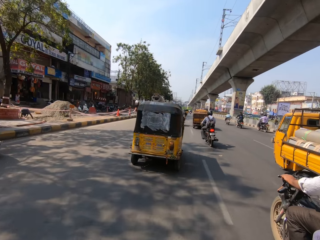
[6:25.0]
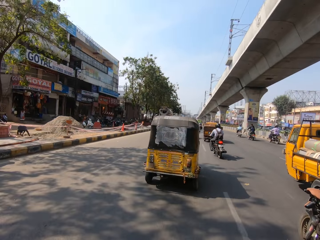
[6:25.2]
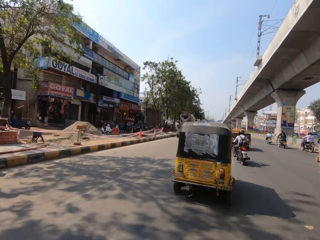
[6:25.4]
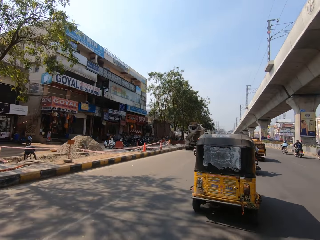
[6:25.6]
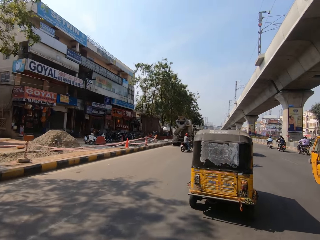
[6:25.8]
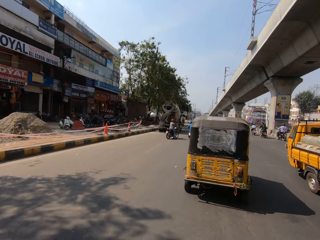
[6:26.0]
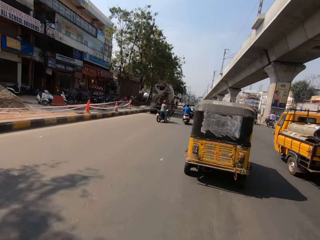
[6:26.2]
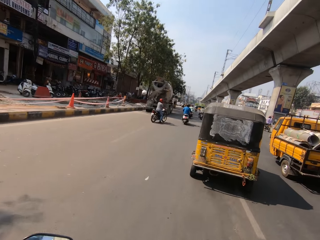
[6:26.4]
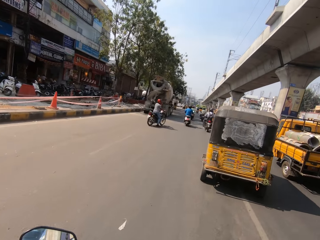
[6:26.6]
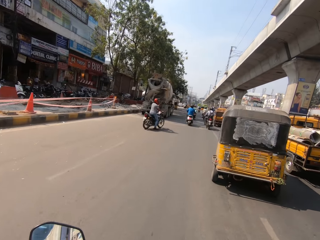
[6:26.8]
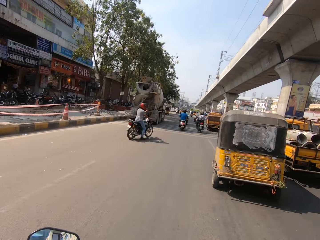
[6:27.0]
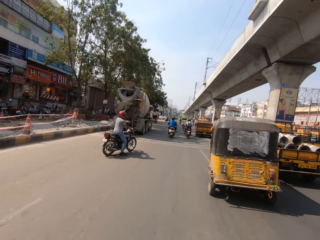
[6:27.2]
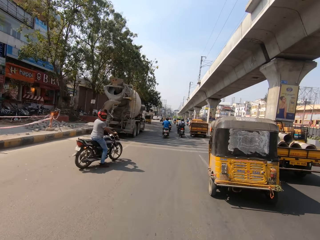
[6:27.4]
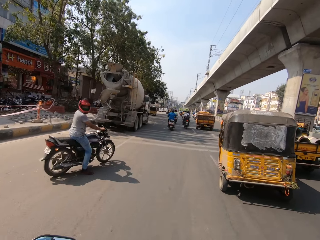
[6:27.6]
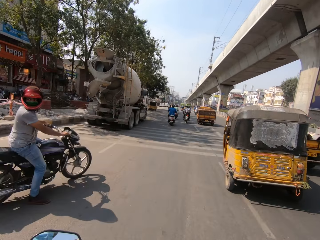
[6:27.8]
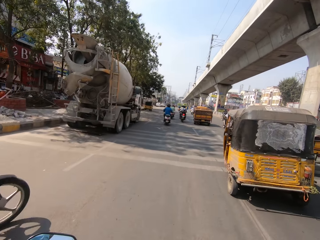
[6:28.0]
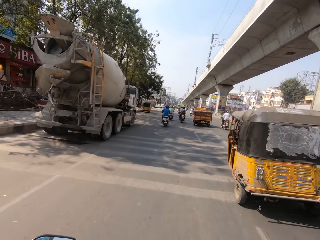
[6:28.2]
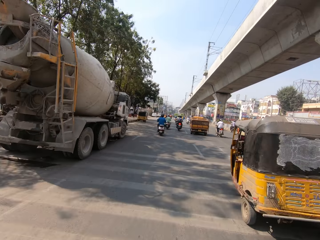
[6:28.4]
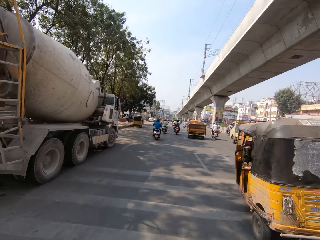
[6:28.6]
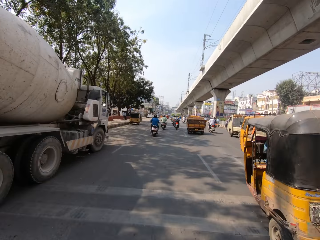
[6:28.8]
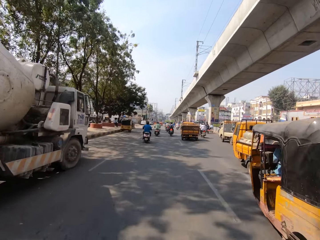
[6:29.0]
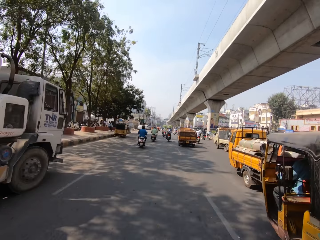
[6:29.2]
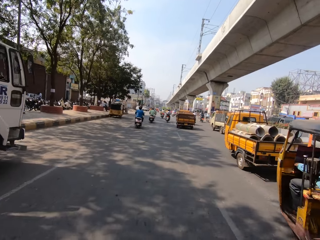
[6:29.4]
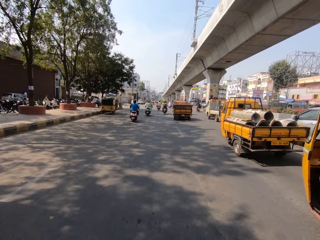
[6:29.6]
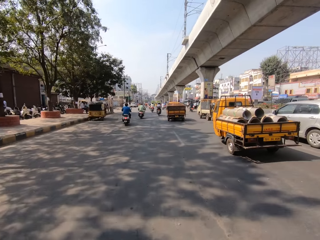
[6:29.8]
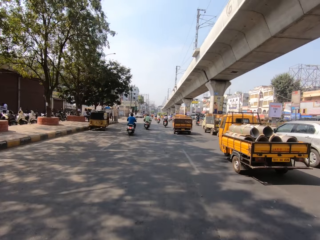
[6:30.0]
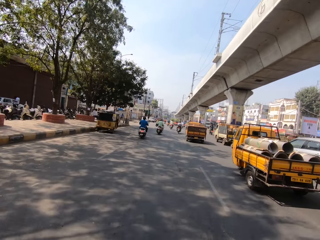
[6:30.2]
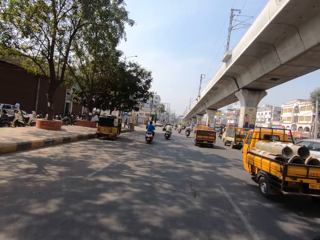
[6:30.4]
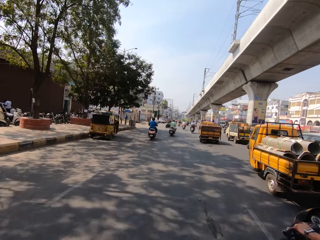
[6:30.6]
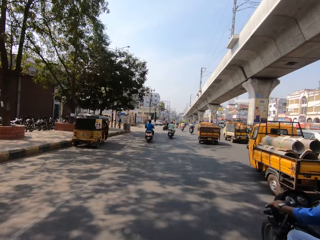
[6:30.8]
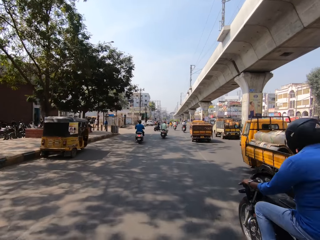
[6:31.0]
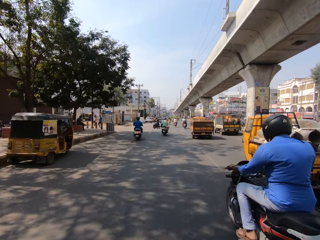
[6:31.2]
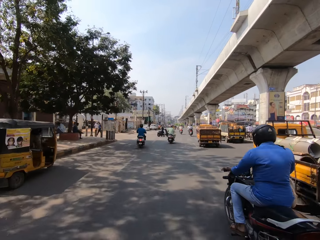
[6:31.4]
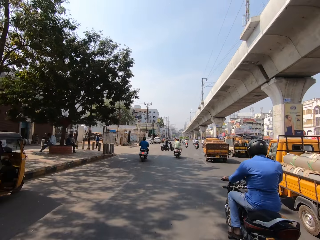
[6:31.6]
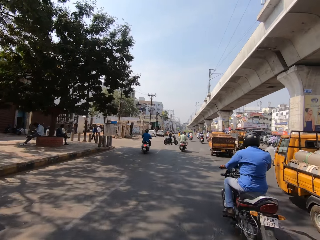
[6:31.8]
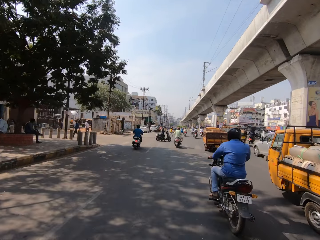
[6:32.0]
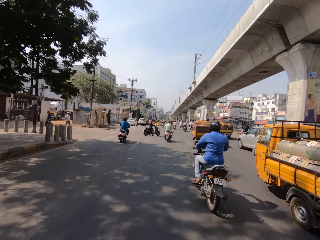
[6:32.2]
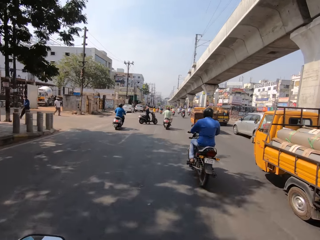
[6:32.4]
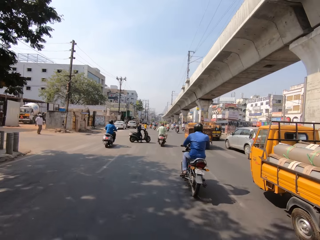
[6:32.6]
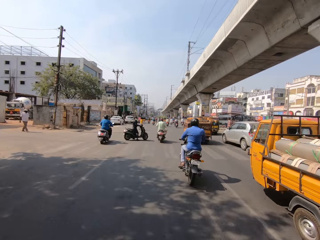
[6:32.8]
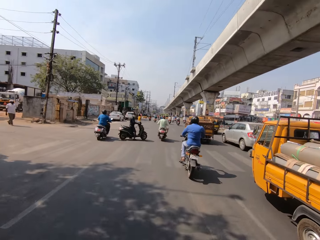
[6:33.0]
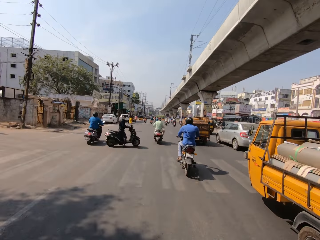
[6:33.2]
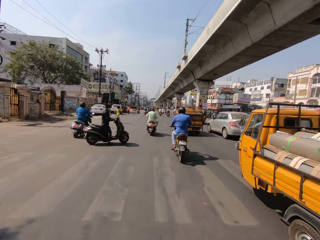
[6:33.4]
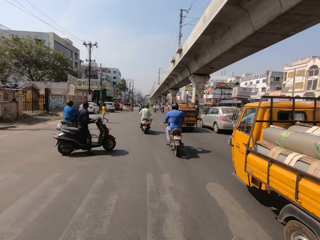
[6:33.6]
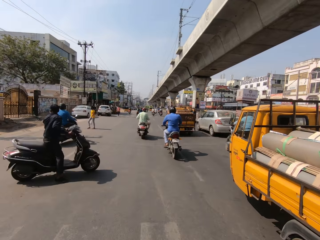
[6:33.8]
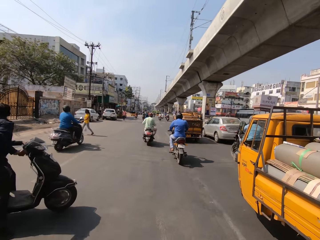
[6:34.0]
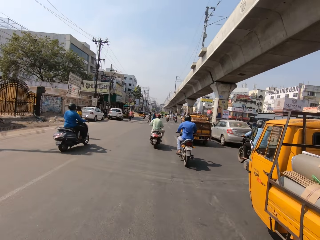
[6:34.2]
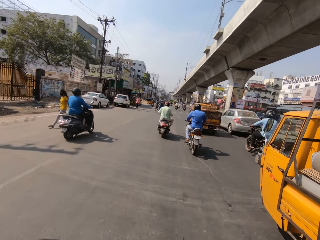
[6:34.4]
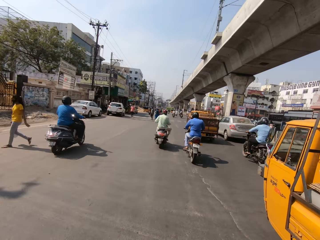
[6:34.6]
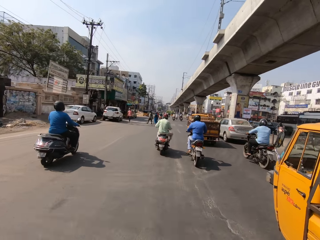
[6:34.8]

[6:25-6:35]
The camera wearer talks. They ride a motor bike on the road. They talk. They ride the motor bike on the road. They talk.

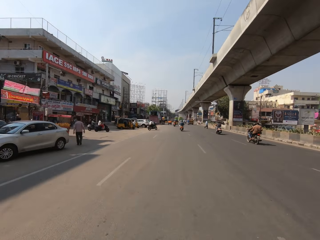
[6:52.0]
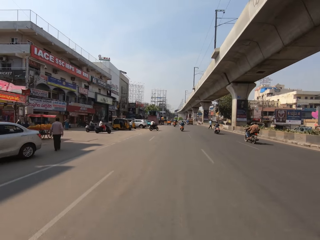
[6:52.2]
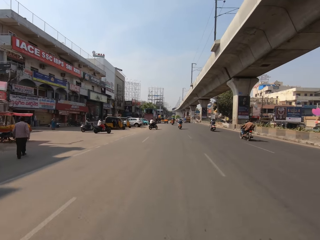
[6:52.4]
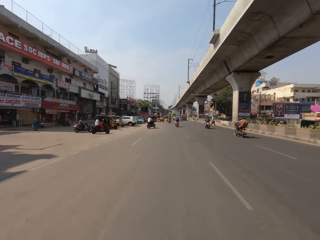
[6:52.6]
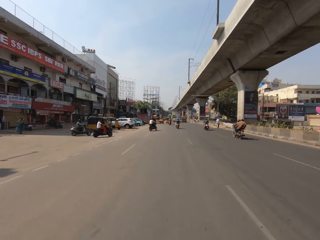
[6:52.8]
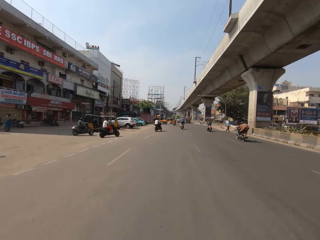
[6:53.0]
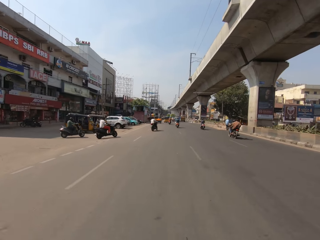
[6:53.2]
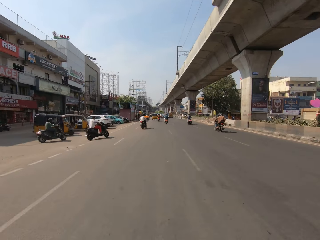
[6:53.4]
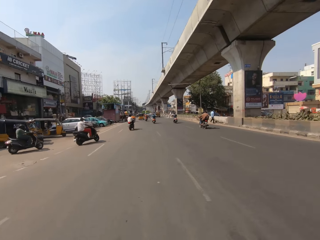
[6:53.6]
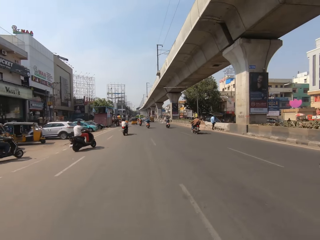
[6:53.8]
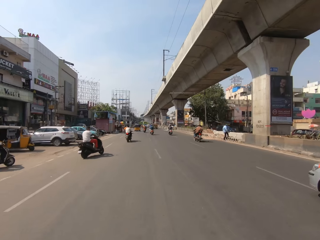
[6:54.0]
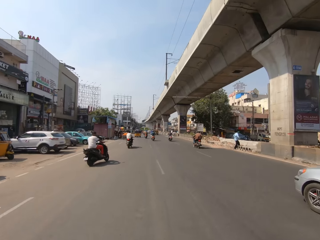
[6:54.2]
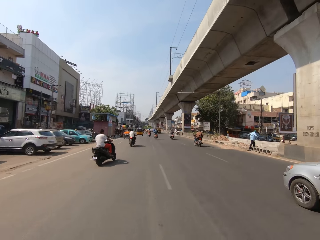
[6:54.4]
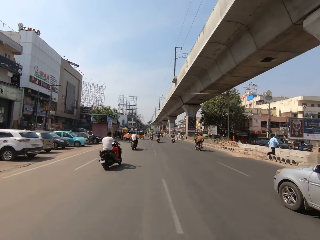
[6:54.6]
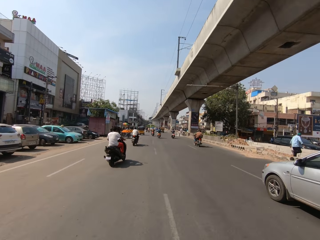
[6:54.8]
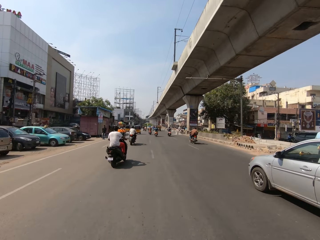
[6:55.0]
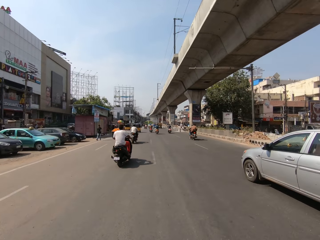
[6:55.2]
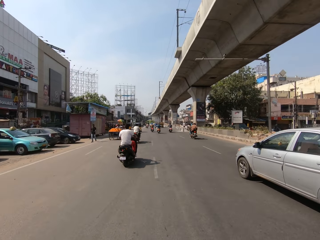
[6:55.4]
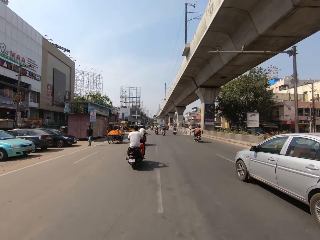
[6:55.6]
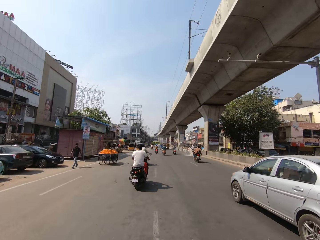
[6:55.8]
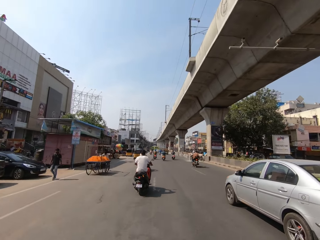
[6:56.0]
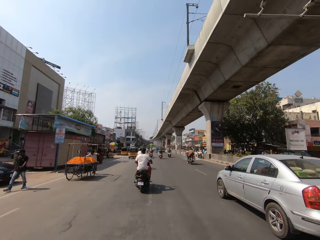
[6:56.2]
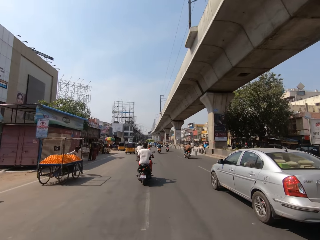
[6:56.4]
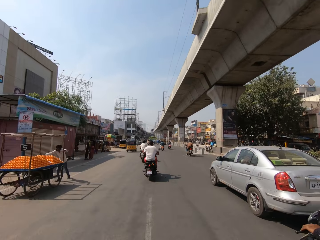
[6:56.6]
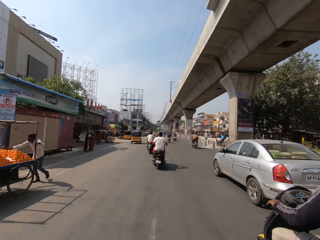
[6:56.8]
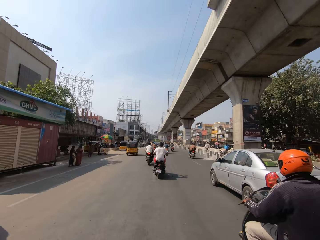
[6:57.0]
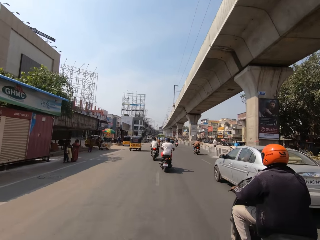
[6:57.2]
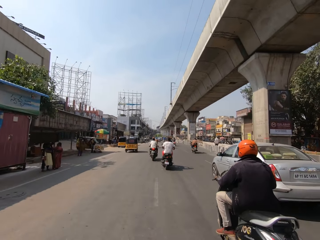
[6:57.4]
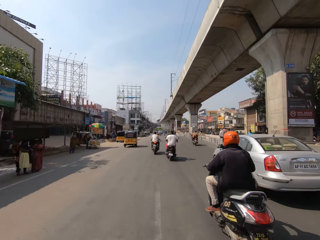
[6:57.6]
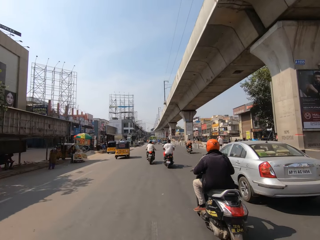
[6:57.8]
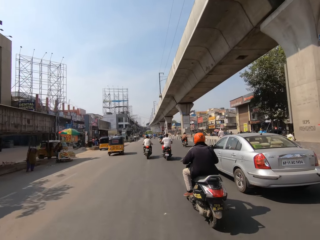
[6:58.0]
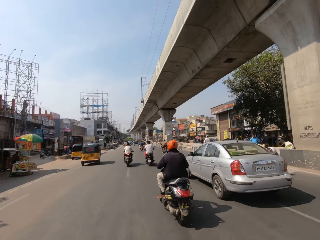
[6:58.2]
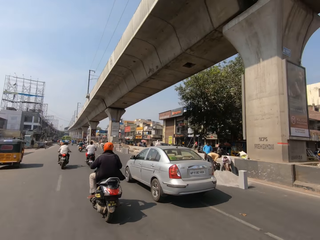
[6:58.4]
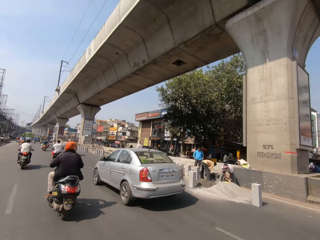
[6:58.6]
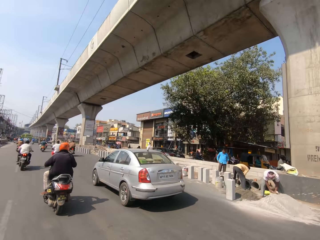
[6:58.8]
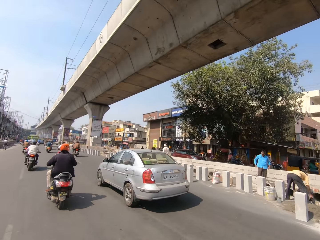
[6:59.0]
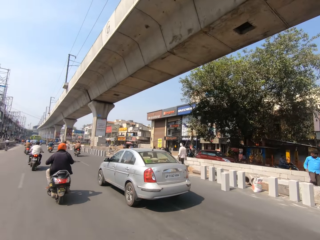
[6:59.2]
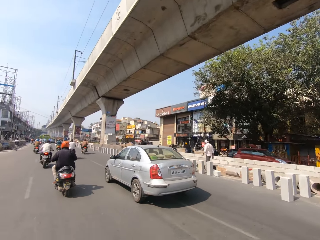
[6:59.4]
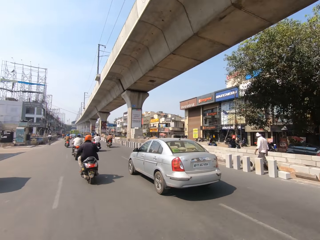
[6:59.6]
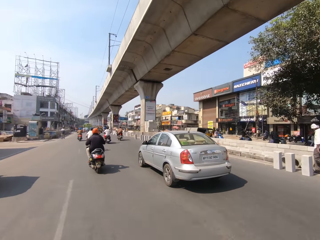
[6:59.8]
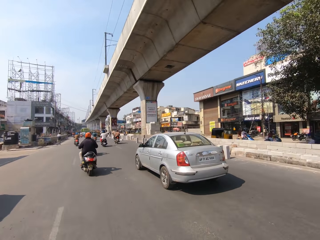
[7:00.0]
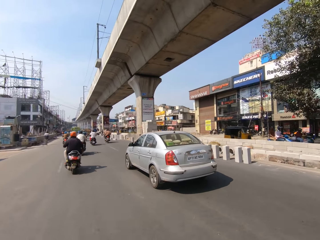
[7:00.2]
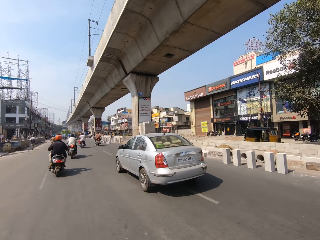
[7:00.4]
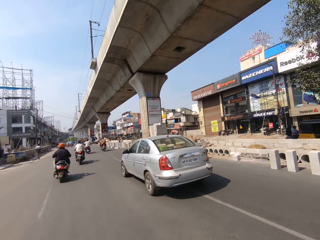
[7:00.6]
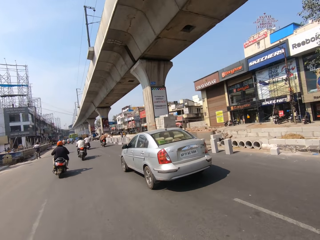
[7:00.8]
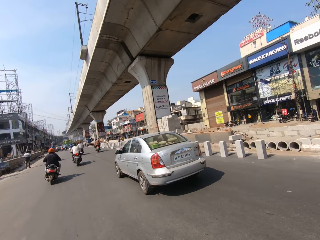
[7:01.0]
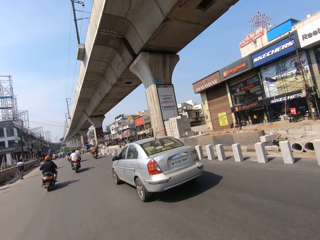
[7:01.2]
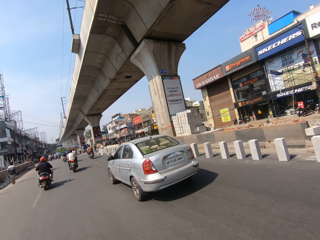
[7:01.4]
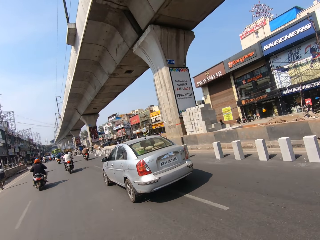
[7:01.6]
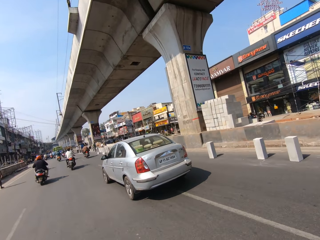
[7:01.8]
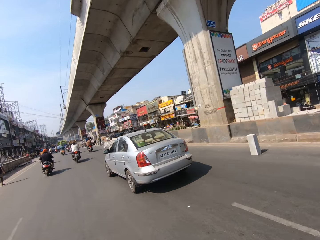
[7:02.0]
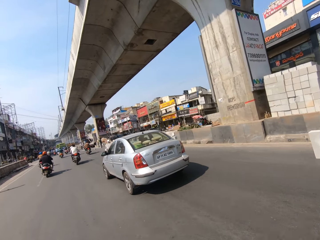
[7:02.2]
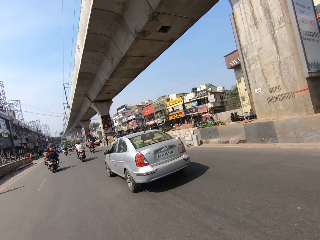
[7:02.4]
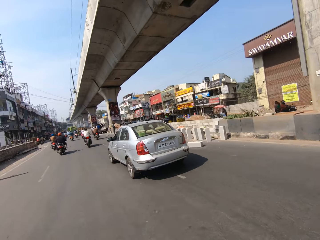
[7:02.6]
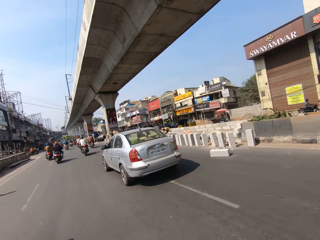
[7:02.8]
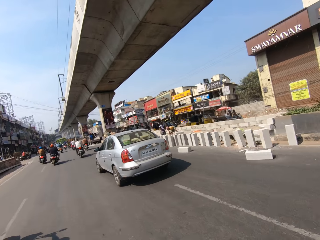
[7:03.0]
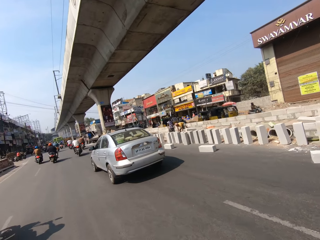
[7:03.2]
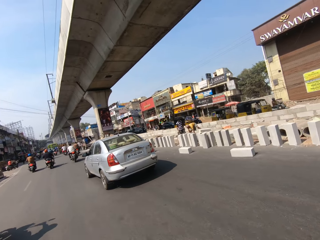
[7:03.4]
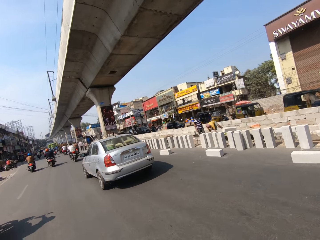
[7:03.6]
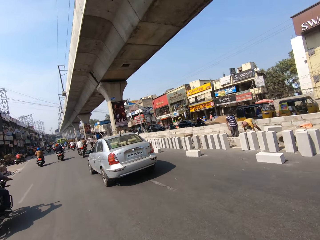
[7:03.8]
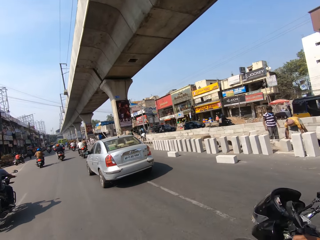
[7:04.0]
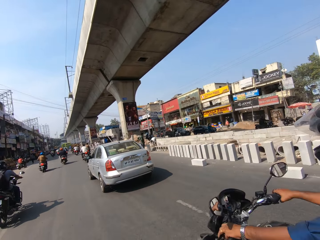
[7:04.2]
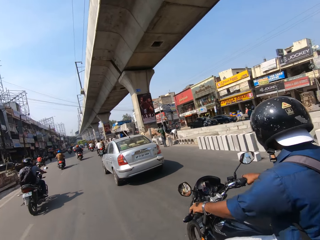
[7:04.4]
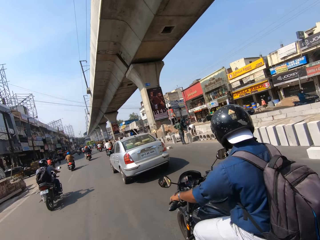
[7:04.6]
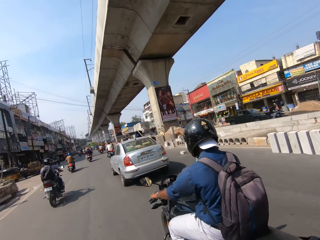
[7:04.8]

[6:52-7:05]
The camera wearer talks. They ride a motor bike on the road. They talk. They look on the side. They stare around on the road. They ride the motor bike on the road. They talk. They ride the motor bike on the road.
